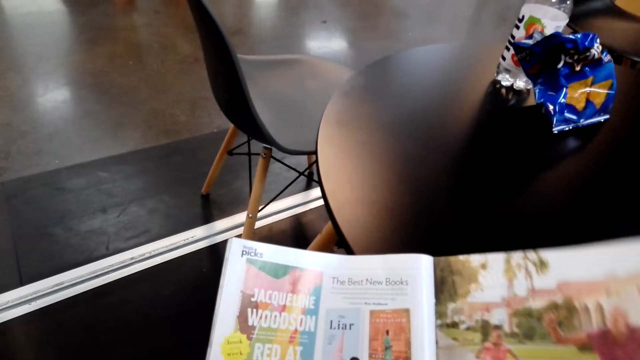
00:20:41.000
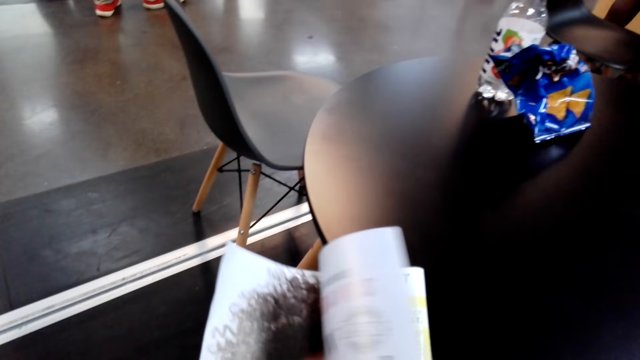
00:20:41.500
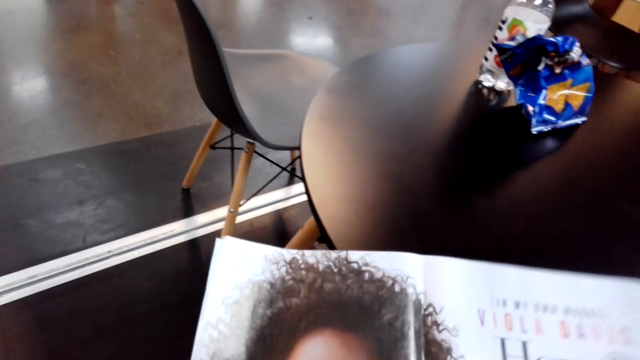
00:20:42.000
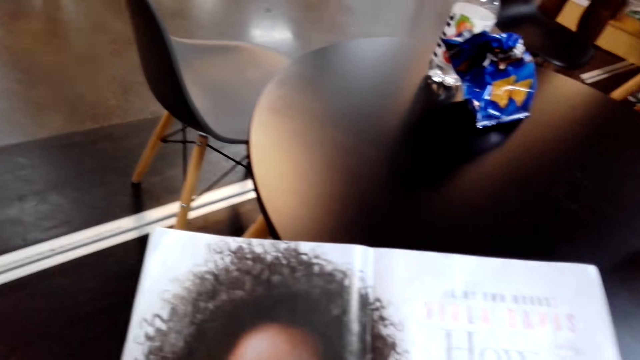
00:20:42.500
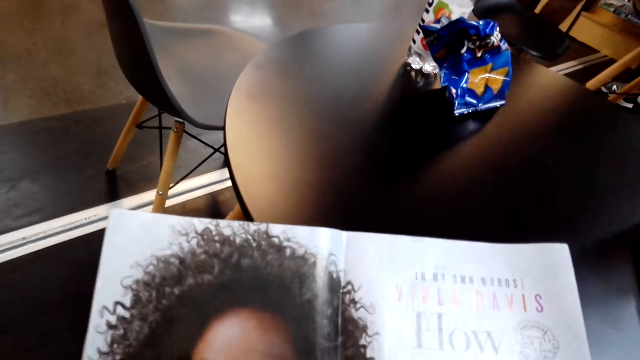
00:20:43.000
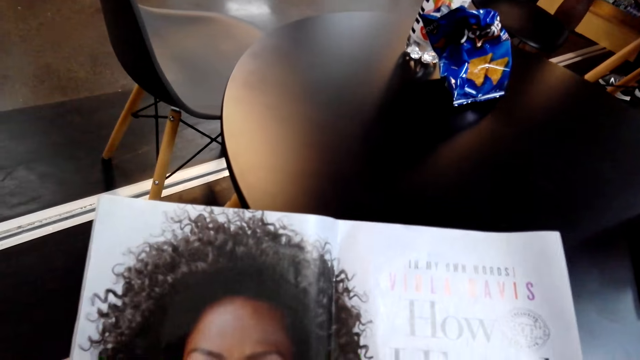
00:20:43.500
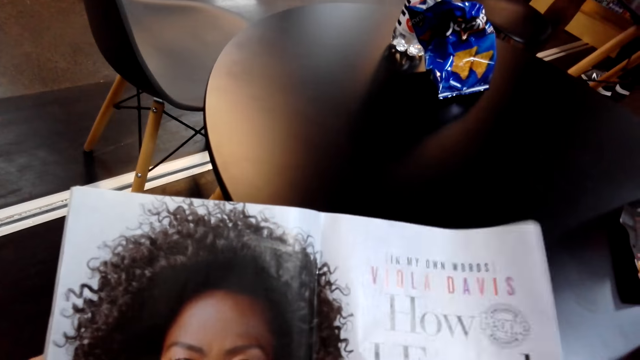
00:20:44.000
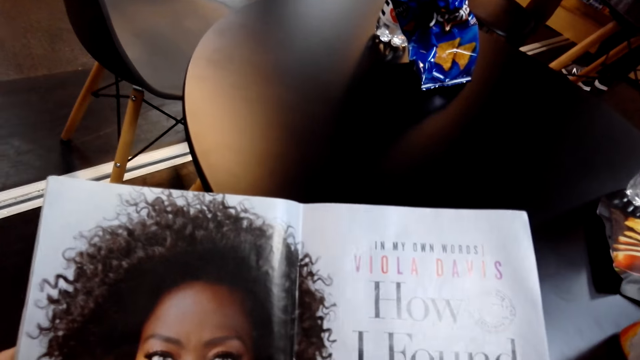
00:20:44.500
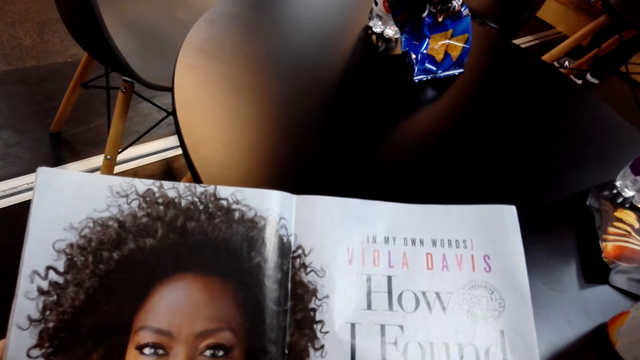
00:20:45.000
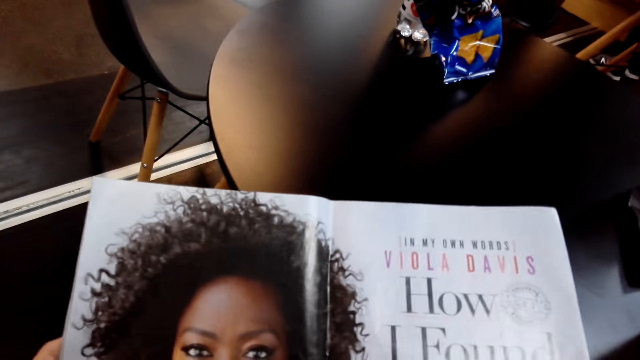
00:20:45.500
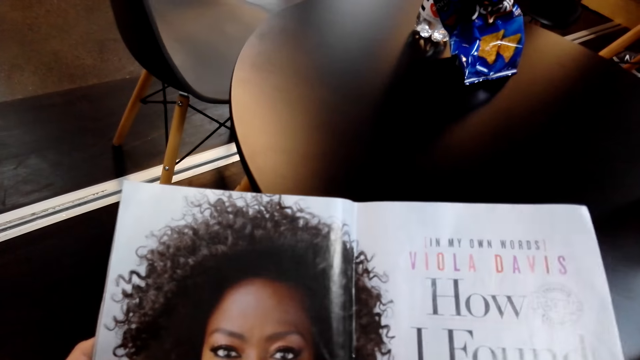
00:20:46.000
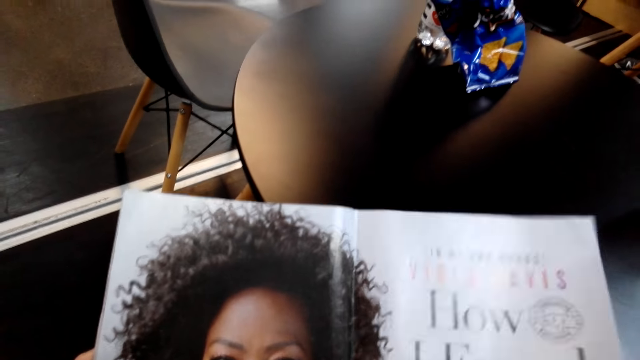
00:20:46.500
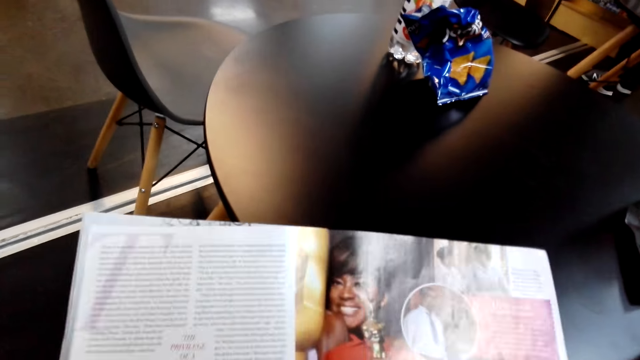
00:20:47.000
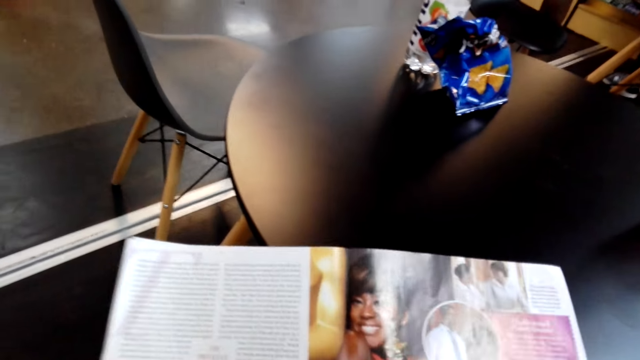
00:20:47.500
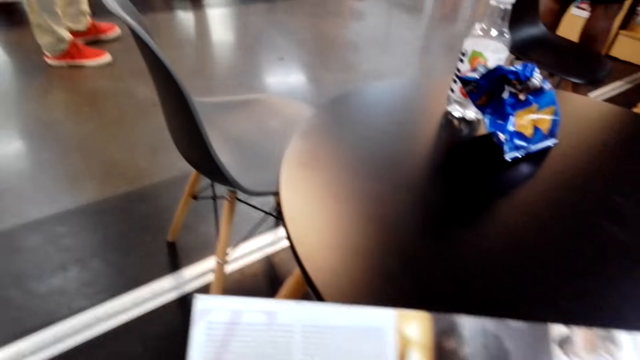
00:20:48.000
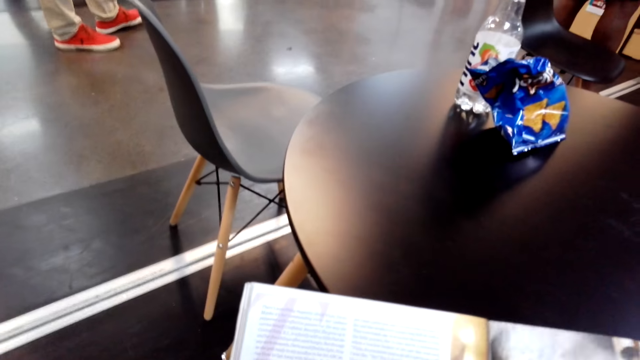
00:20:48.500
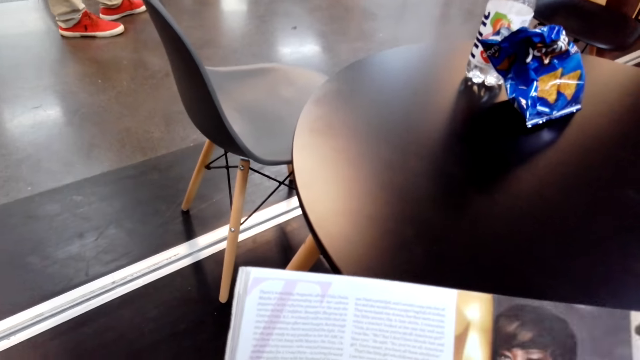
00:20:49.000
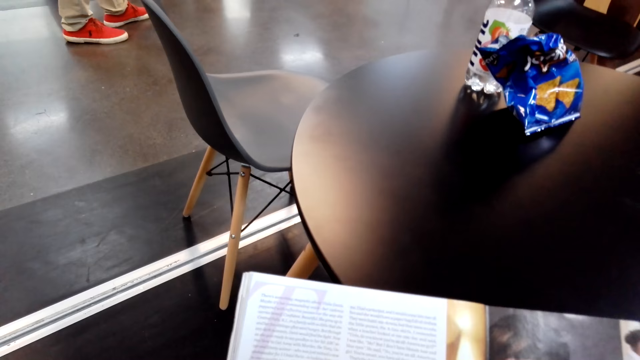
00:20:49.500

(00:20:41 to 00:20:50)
The camera wearer turns a page of a magazine. They read a book. They turn a page of the magazine again.

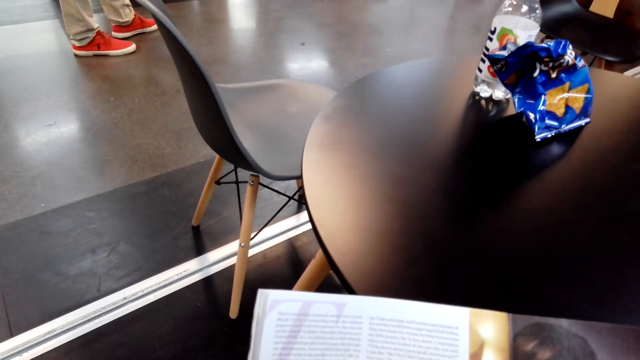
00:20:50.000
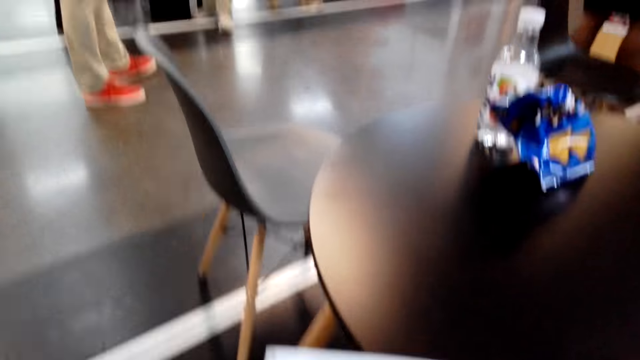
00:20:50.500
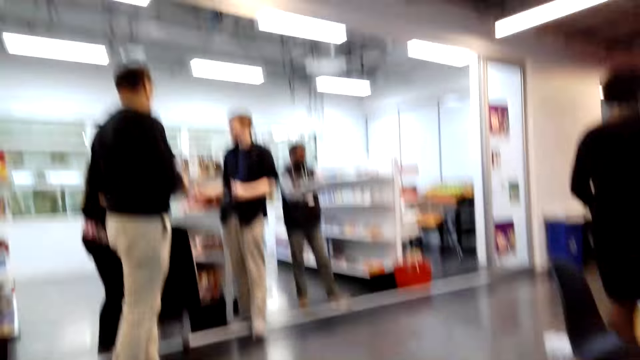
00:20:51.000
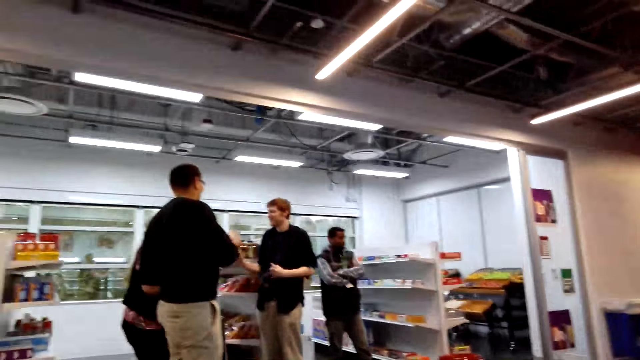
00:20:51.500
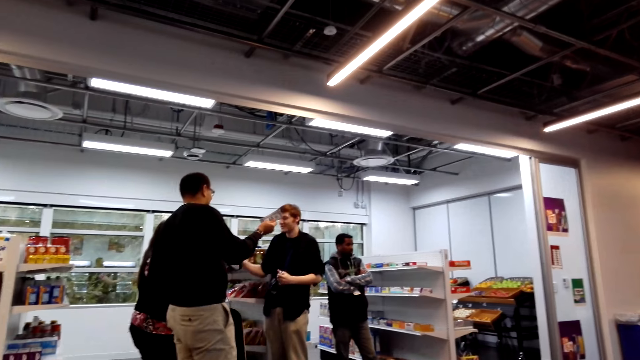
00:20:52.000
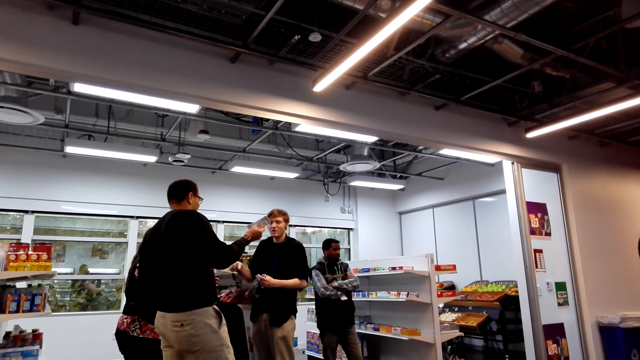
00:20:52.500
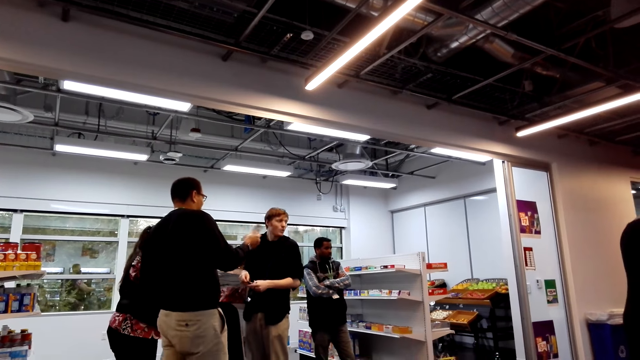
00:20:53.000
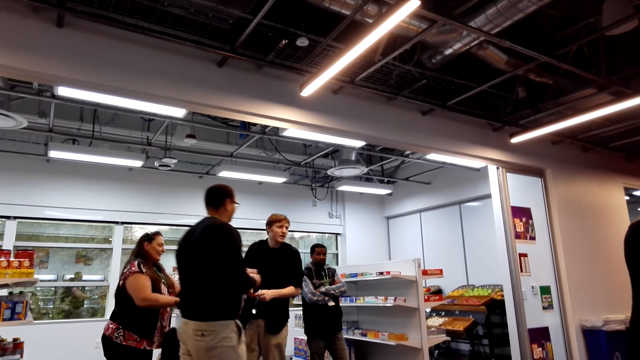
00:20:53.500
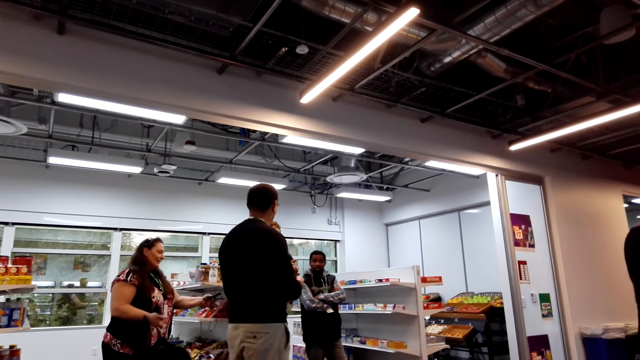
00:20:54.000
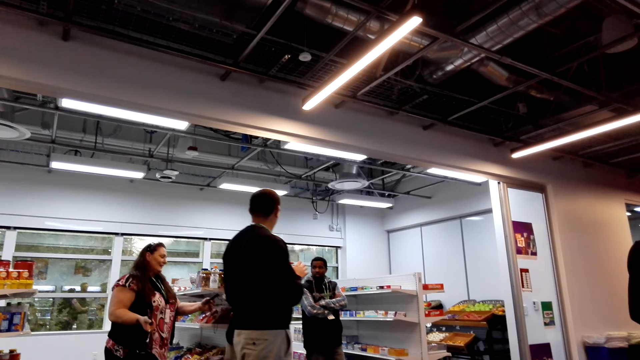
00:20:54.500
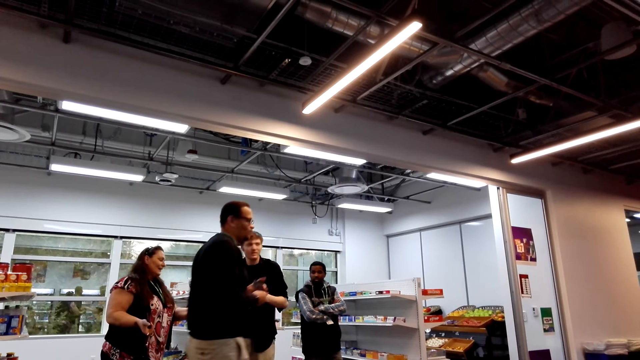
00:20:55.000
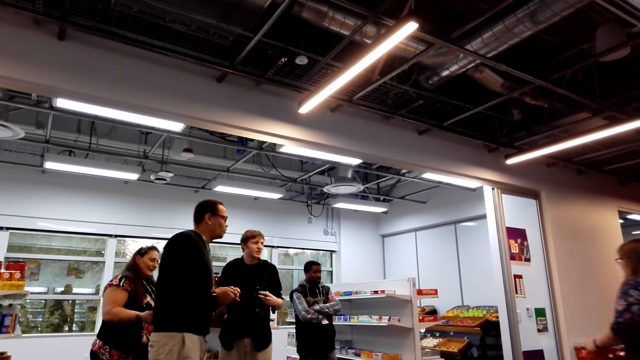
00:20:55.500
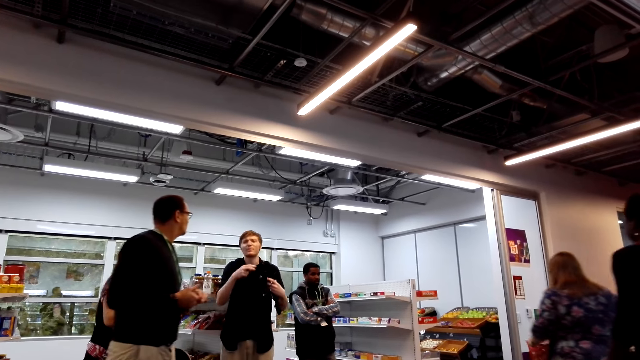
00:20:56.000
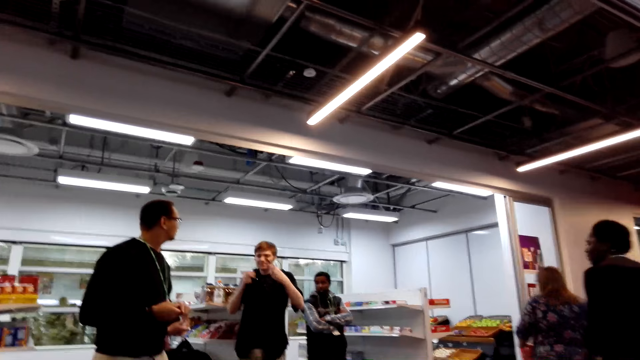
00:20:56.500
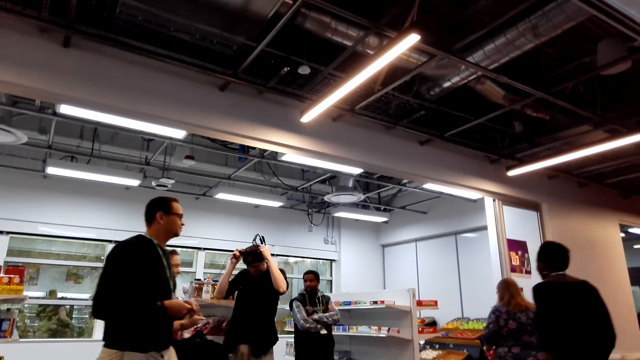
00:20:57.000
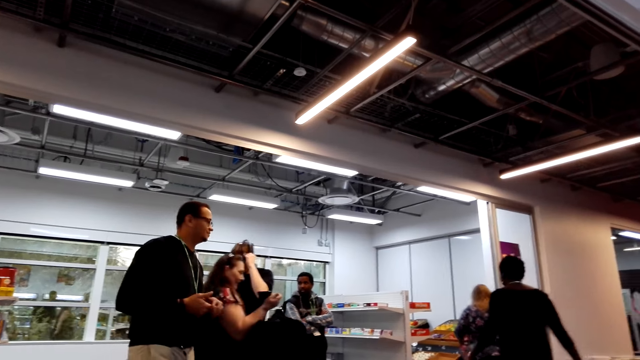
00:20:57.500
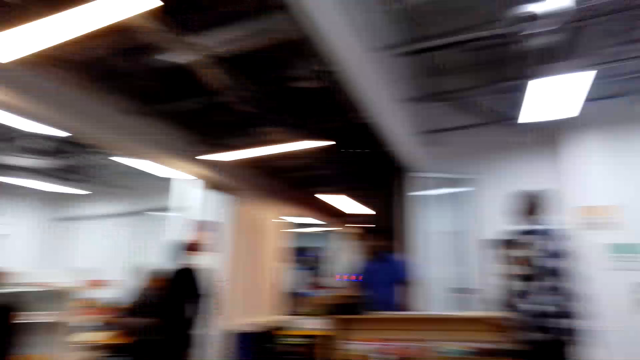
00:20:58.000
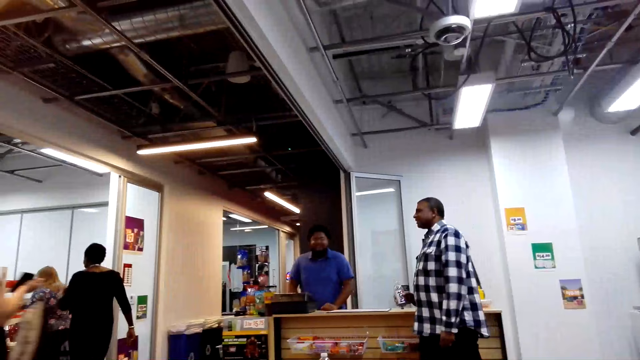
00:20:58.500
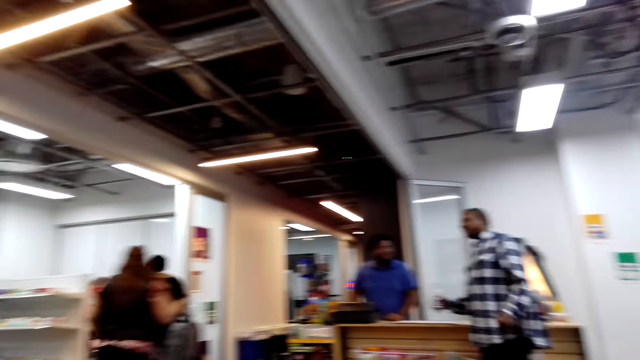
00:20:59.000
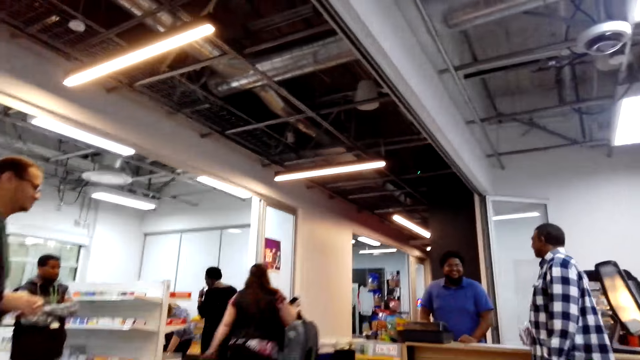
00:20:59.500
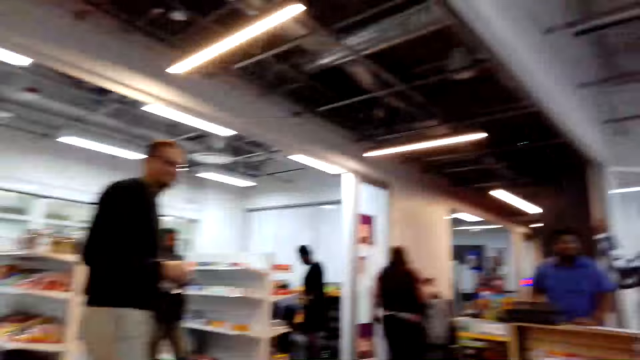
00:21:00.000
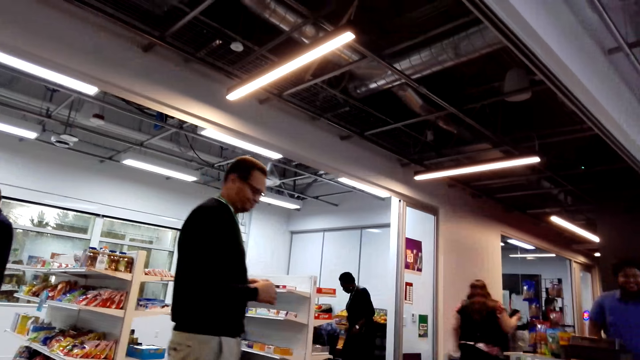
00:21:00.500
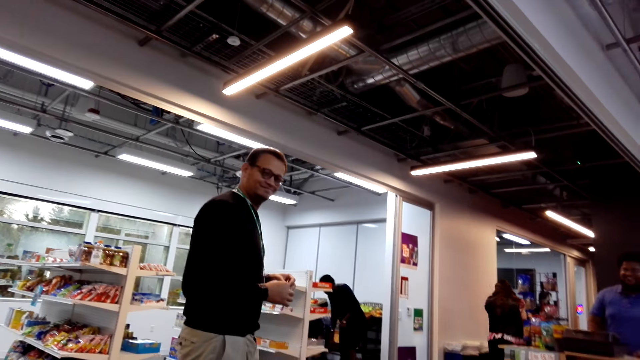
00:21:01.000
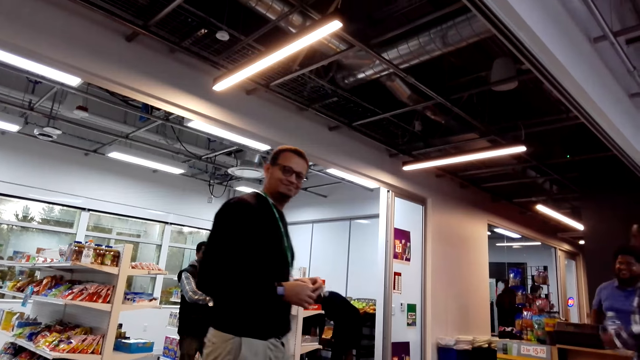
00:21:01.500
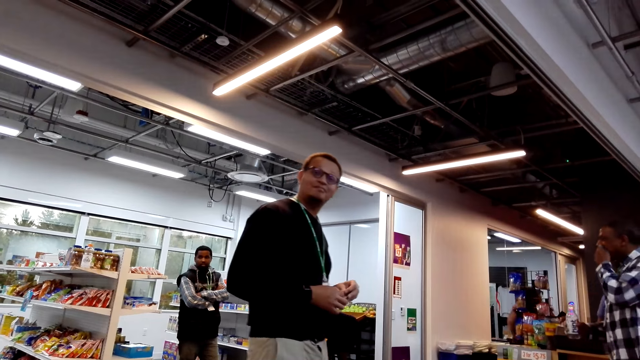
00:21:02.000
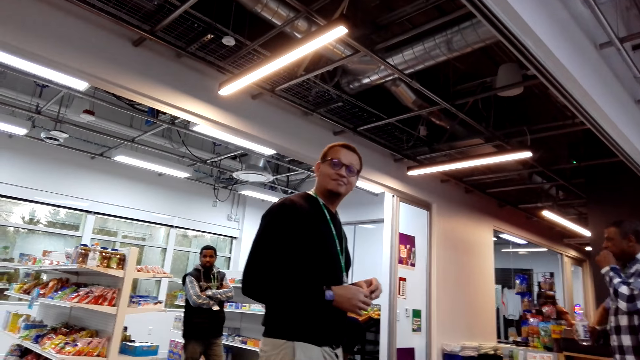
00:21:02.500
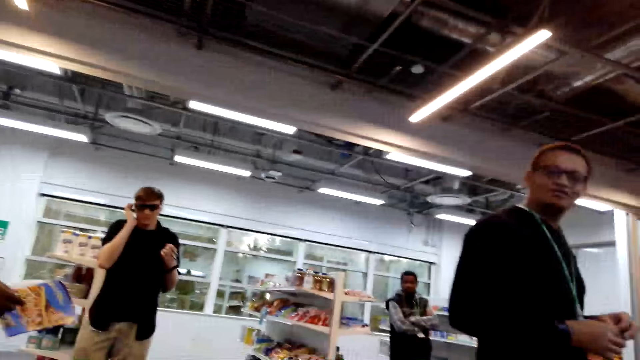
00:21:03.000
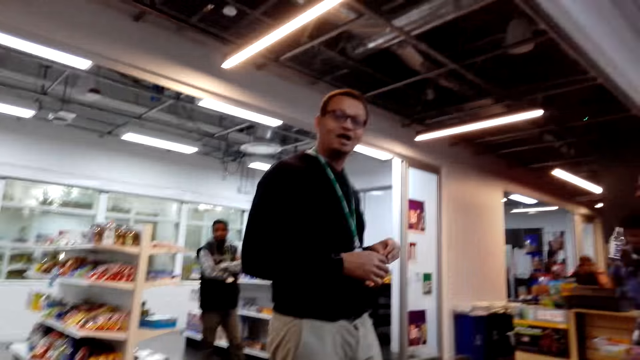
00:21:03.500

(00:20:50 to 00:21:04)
A person holds money on his hand. A man takes glasses. Another person stares at her phone. A woman walks around the store. The man puts on goggles or glasses. Another woman walks around the store. Another woman walks around the store. Another man converses with a cashier. The first person stares at the camera wearer.
